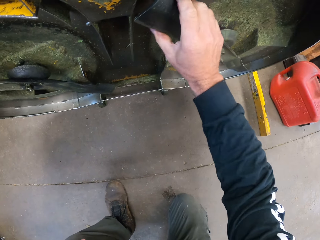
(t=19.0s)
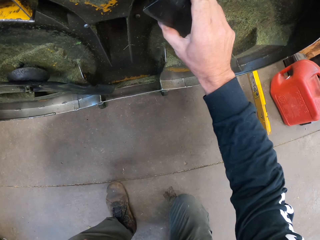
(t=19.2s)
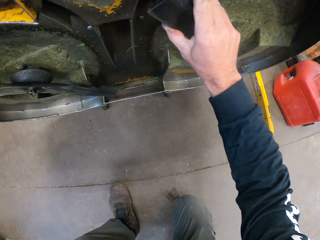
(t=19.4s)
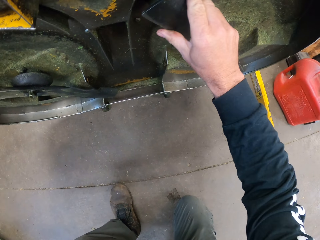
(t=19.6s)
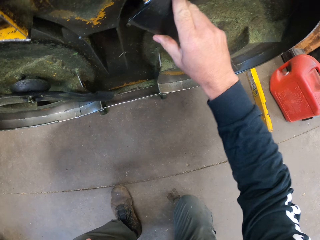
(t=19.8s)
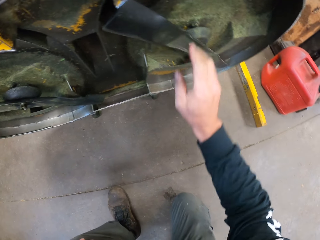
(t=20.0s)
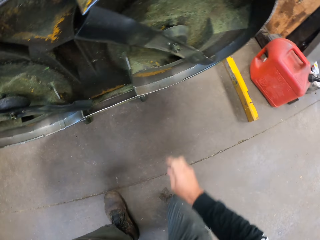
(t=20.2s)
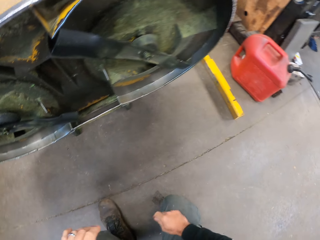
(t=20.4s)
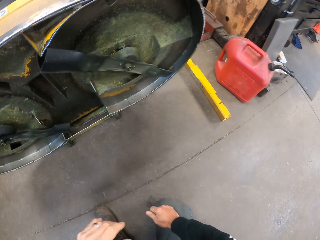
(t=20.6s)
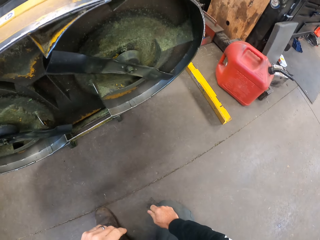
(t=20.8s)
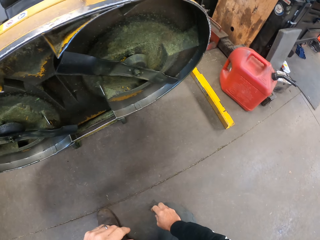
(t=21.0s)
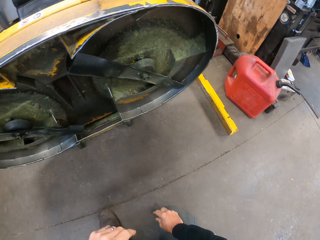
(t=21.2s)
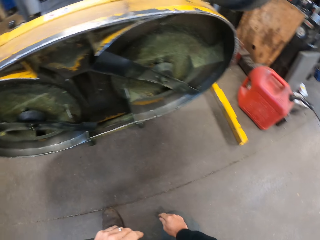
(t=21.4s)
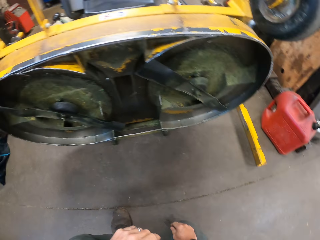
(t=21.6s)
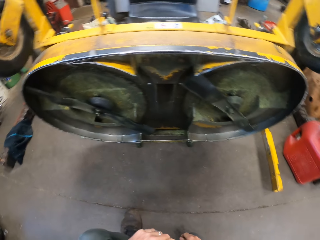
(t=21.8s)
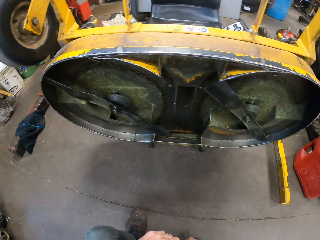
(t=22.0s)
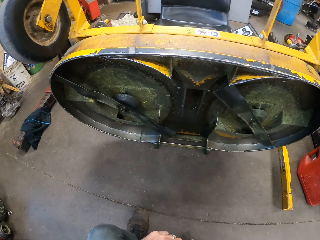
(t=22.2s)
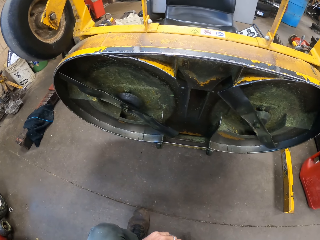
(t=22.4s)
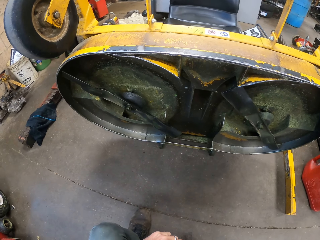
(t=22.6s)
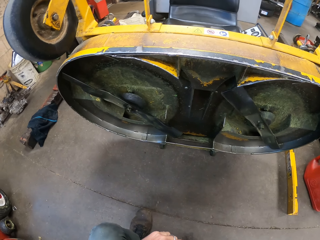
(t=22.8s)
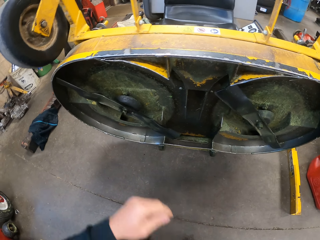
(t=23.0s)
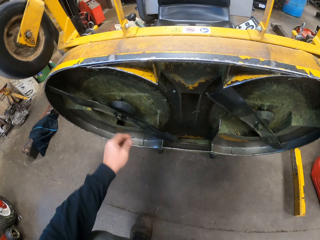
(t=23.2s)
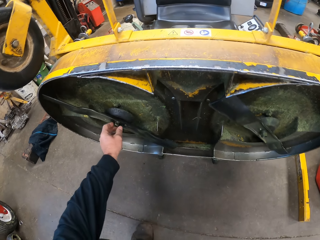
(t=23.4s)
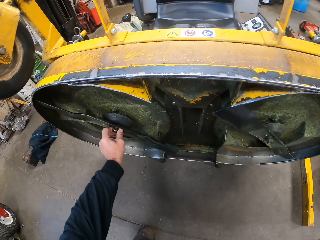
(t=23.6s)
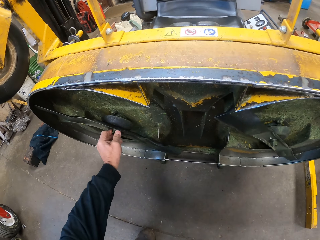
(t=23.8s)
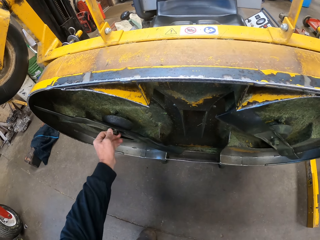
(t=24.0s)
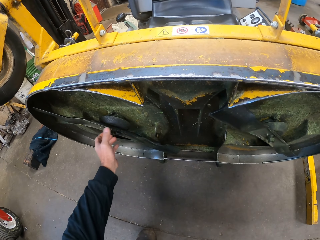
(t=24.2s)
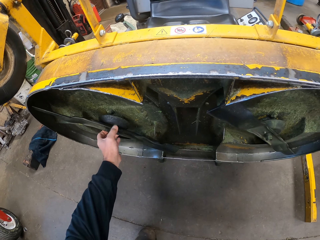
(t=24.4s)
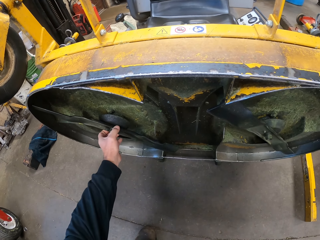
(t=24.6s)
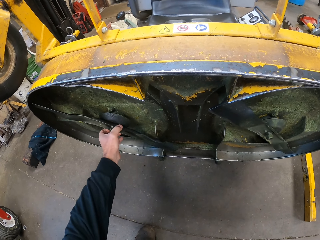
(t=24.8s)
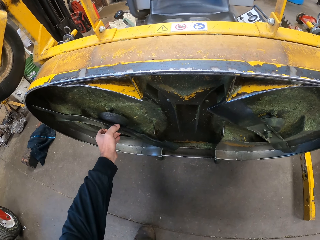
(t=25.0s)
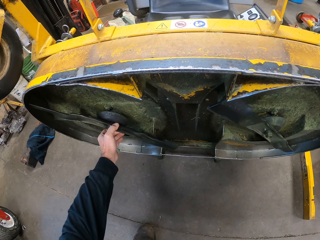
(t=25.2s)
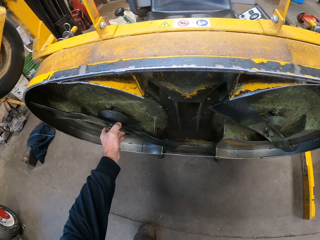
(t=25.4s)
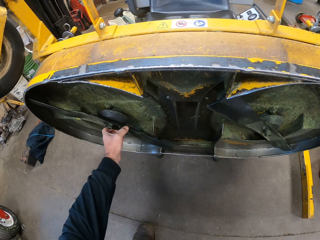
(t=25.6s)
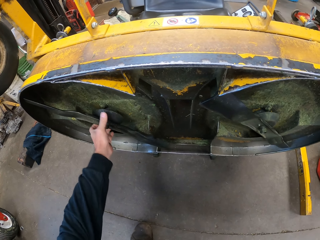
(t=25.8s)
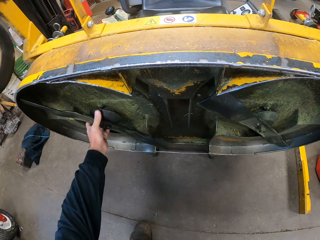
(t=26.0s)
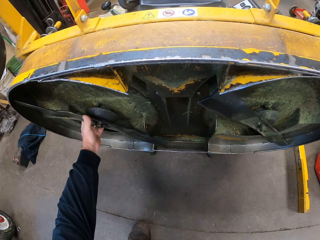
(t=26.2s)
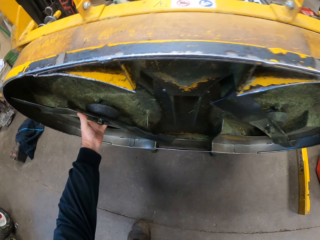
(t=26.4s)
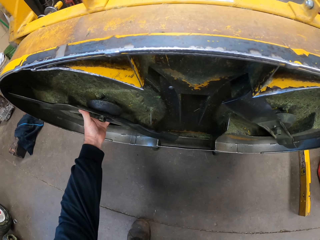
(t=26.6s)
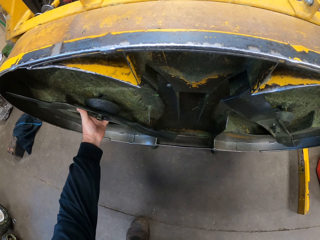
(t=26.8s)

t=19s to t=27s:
The camera wearer rubs right fingers. They touch the stander stand of a lawnmower.

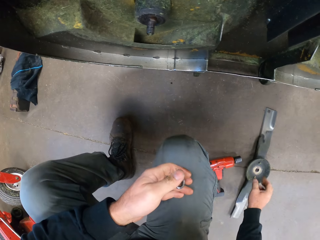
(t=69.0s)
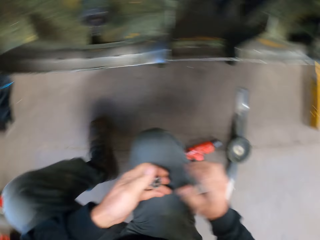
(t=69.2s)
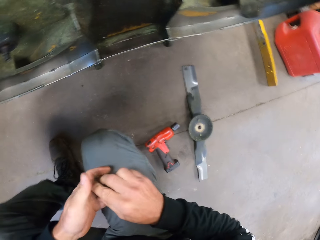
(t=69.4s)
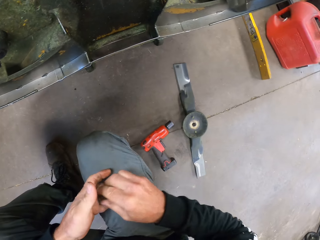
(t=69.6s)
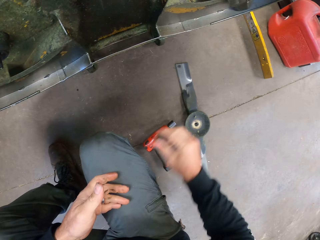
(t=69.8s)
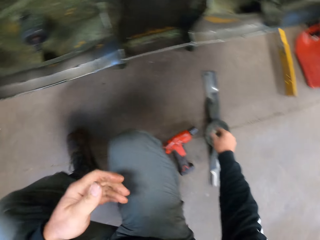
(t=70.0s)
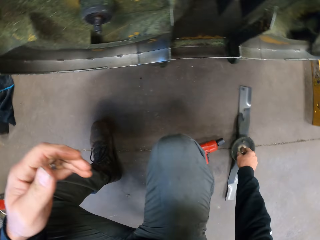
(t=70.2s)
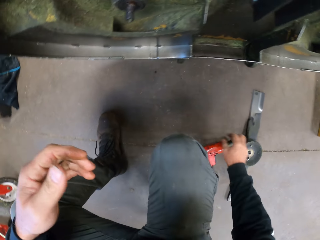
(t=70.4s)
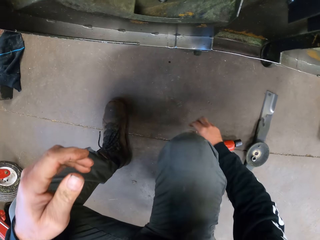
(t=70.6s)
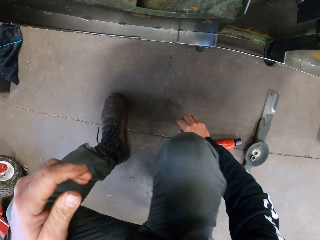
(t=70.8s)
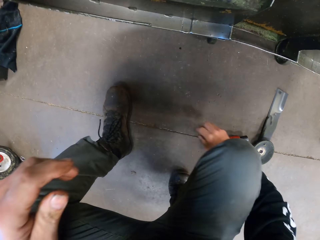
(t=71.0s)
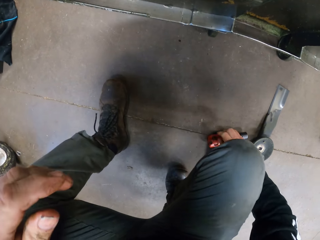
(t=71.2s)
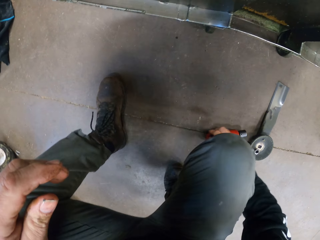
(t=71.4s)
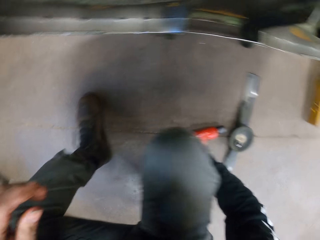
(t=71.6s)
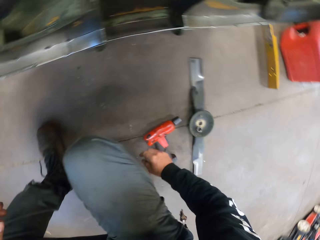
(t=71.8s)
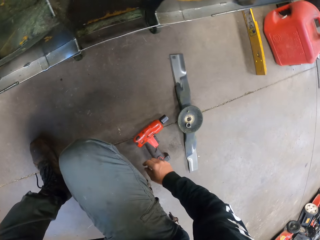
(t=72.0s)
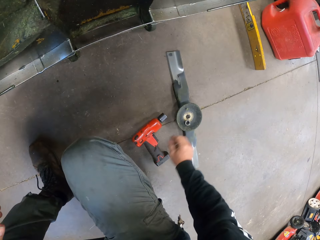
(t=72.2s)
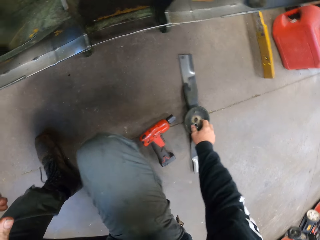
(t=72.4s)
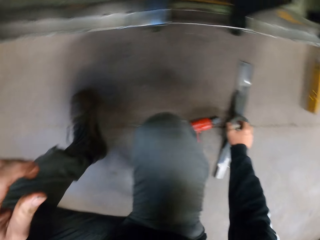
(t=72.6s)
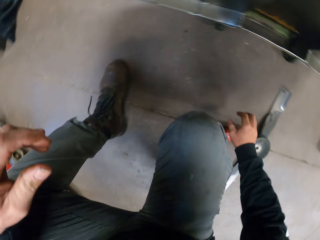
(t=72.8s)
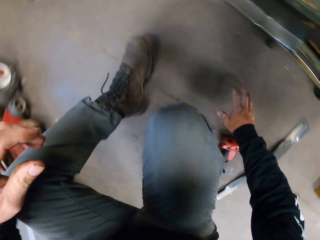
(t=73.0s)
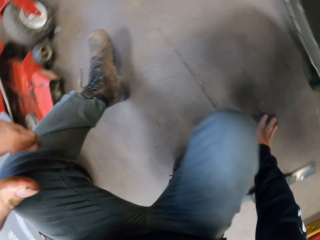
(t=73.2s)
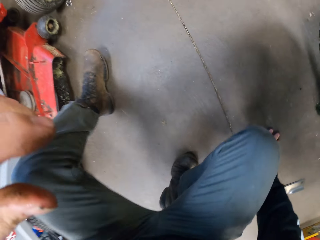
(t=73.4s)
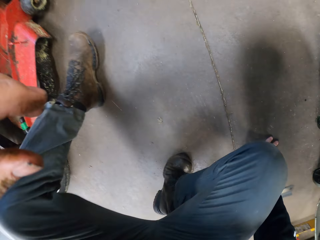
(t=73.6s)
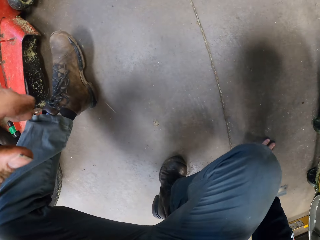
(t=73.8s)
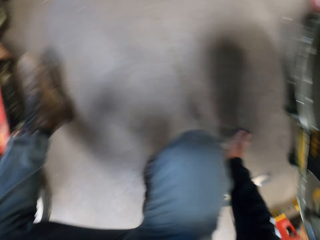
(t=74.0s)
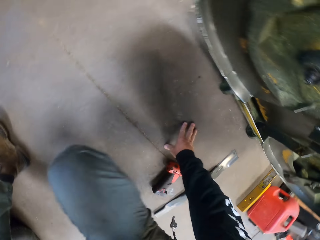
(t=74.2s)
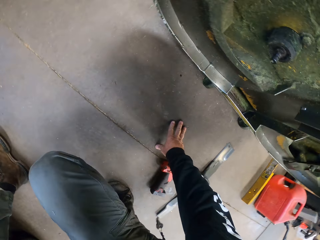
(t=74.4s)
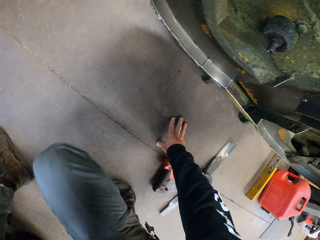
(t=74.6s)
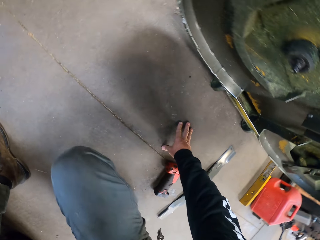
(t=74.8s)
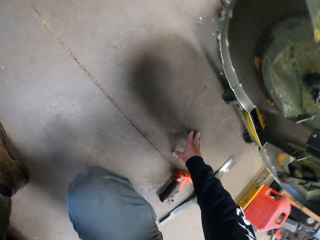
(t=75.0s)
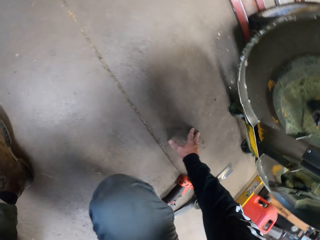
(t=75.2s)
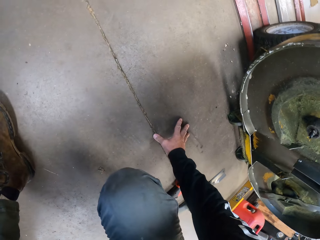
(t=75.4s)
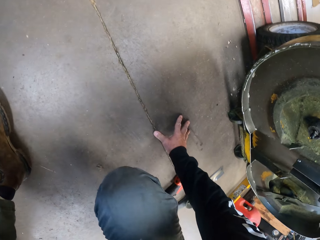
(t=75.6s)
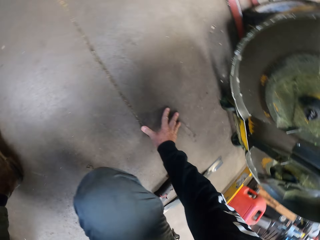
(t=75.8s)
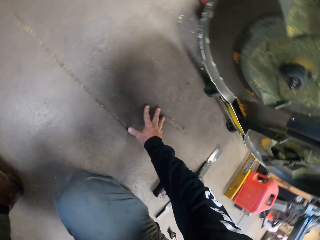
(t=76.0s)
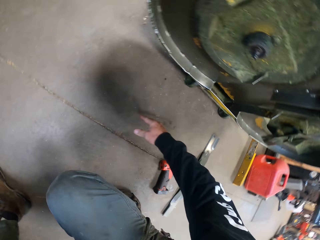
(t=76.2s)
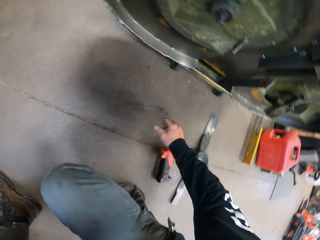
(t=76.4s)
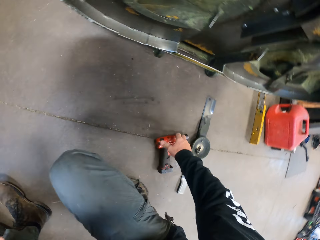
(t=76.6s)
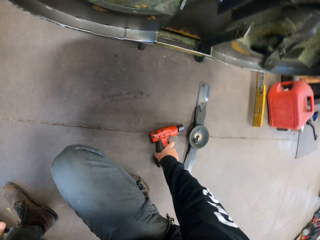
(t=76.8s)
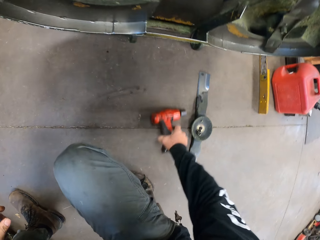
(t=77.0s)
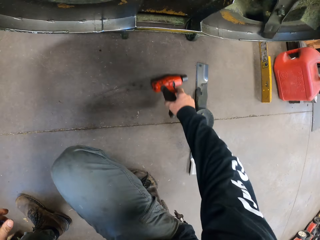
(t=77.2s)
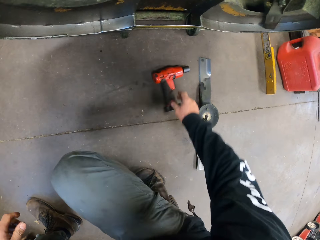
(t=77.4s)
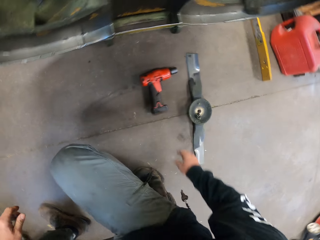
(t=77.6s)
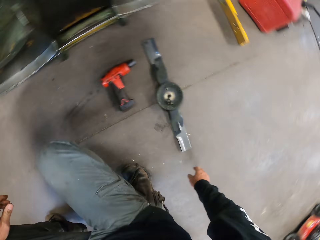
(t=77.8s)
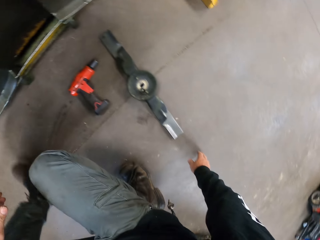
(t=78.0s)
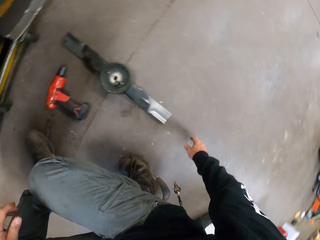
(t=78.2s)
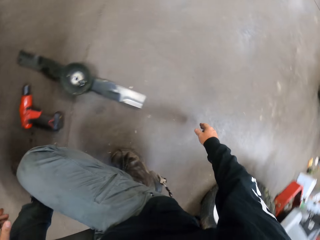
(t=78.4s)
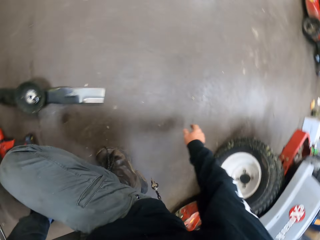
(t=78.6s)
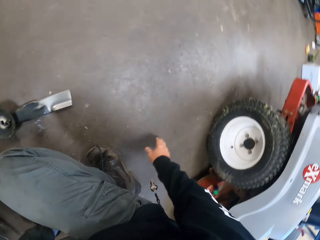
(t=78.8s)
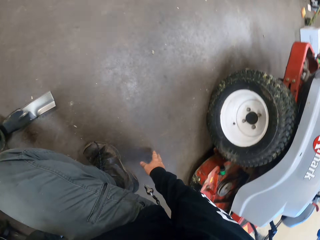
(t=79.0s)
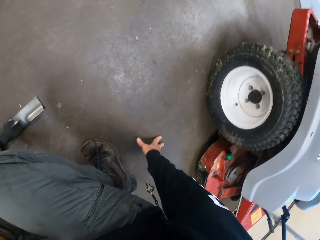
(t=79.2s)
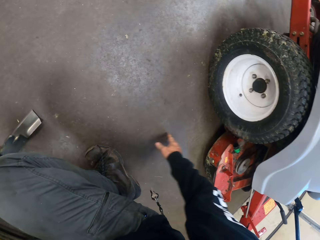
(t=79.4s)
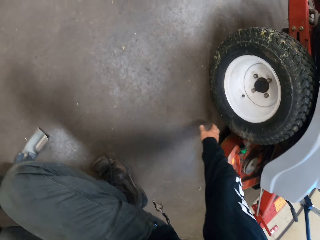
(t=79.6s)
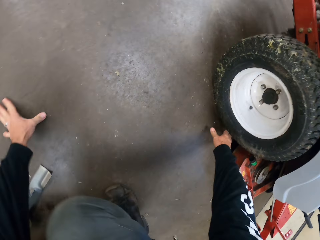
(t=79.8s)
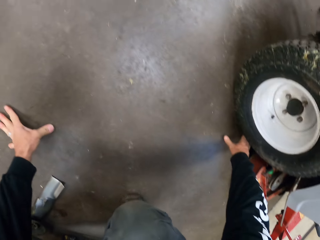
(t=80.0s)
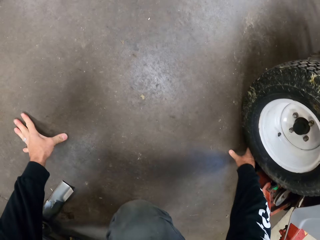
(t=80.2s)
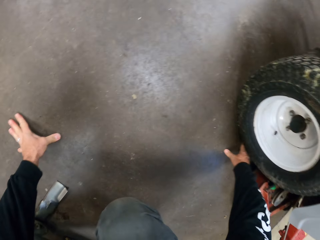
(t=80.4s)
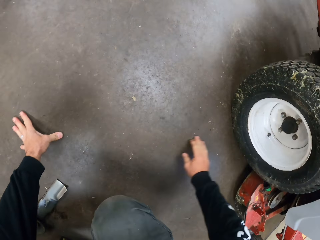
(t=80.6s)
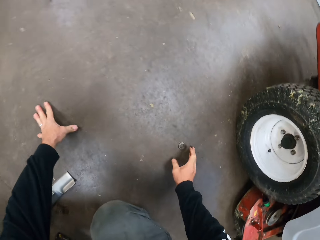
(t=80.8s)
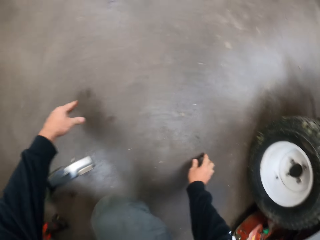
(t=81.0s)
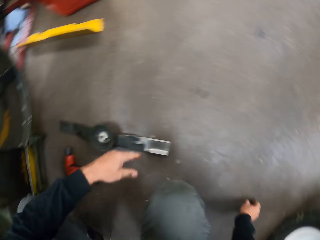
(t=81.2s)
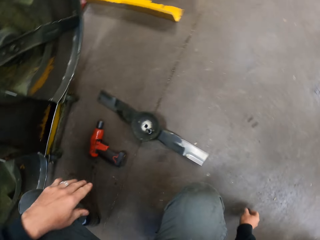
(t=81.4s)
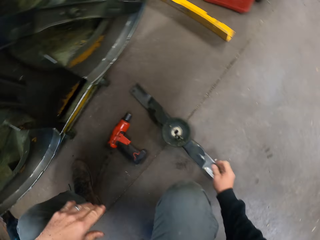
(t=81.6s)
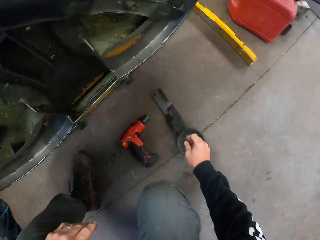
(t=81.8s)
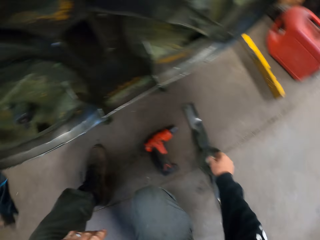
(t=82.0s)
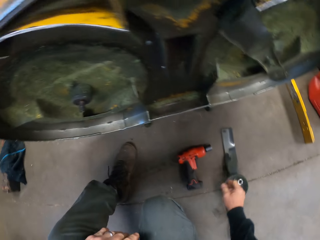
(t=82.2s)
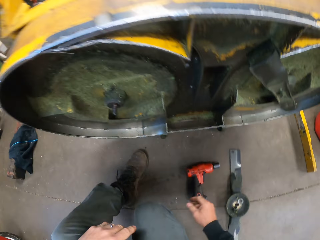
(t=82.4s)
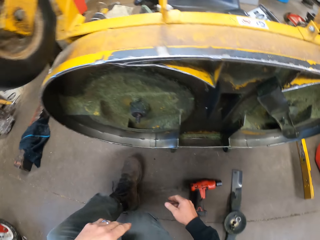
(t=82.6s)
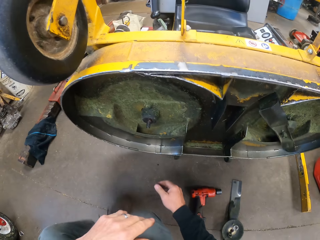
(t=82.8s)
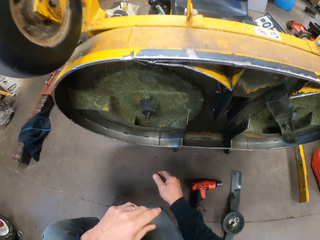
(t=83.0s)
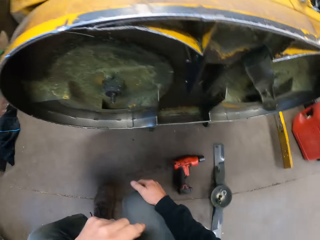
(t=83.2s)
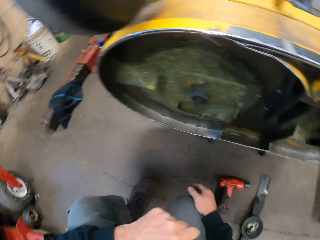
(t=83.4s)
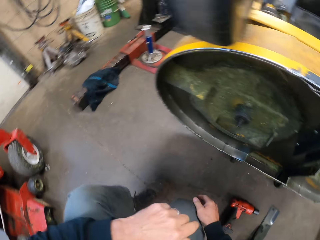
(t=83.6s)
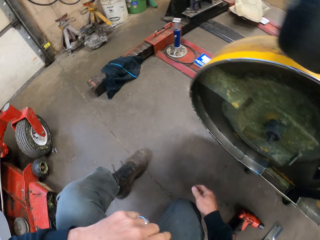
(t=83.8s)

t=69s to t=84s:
The camera wearer puts down the screw. They look around. They touch the soldering gun. They adjust the position of the power drill on the floor. They turn around. They put a nut from the floor on the blade of the mower.
